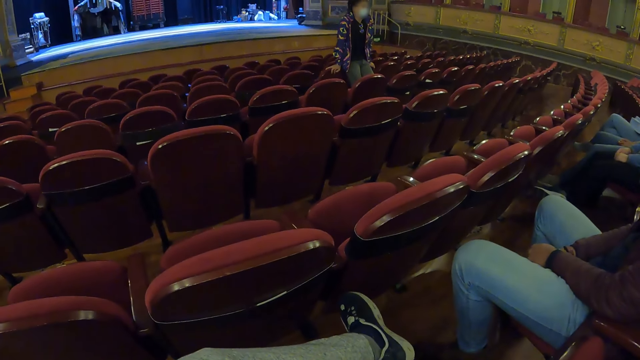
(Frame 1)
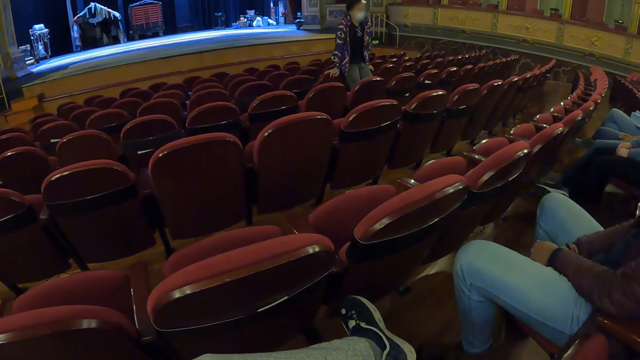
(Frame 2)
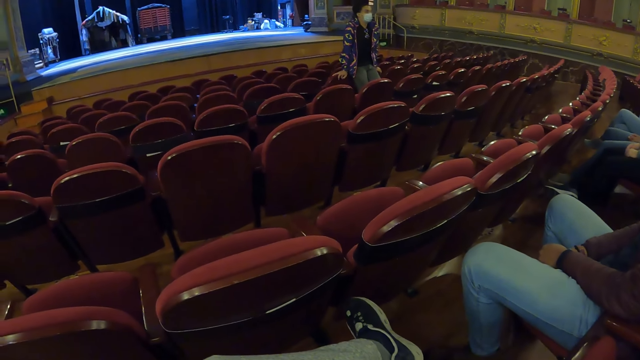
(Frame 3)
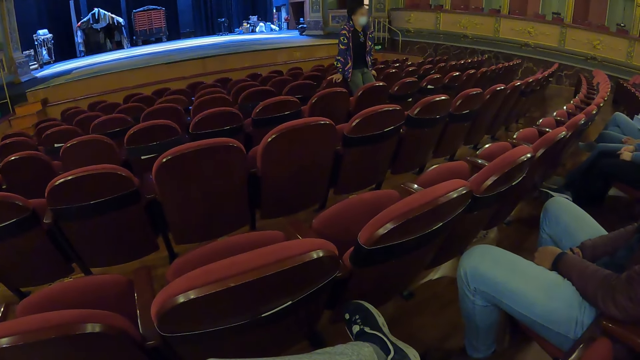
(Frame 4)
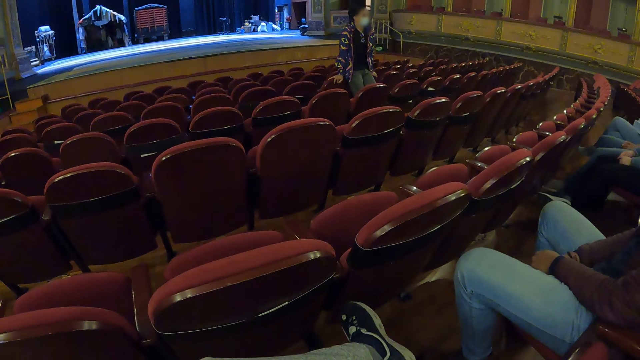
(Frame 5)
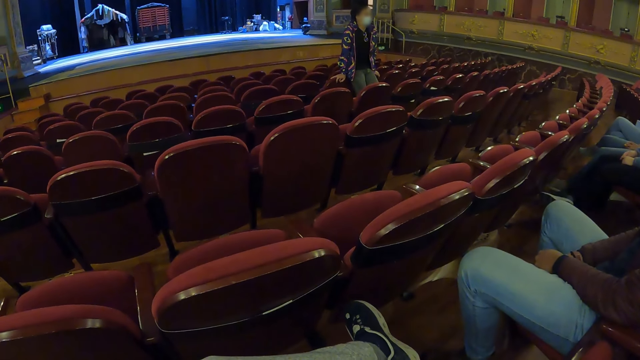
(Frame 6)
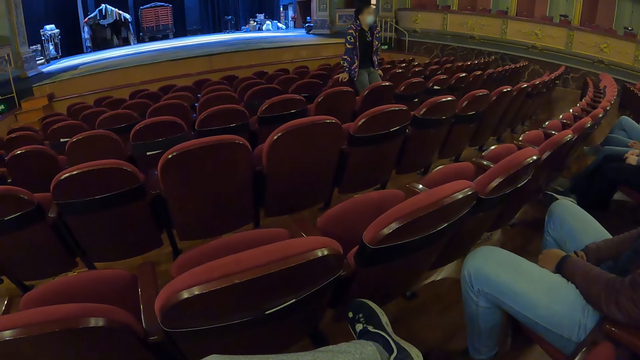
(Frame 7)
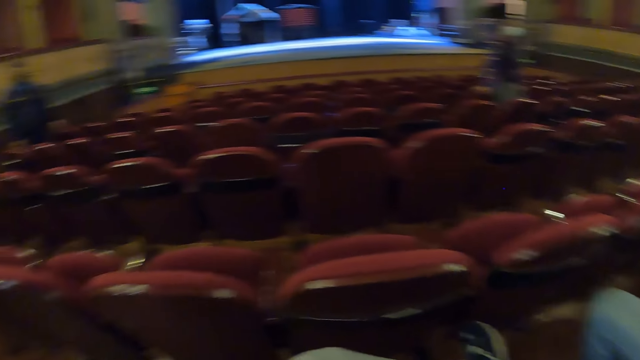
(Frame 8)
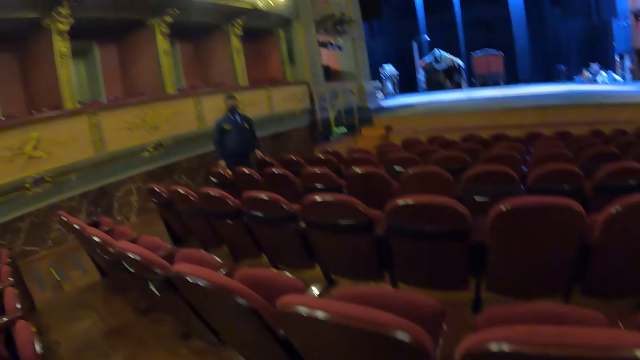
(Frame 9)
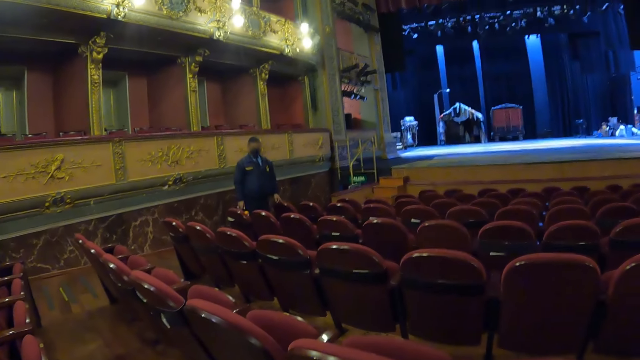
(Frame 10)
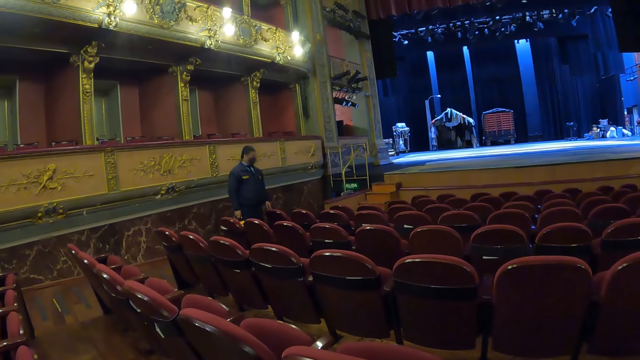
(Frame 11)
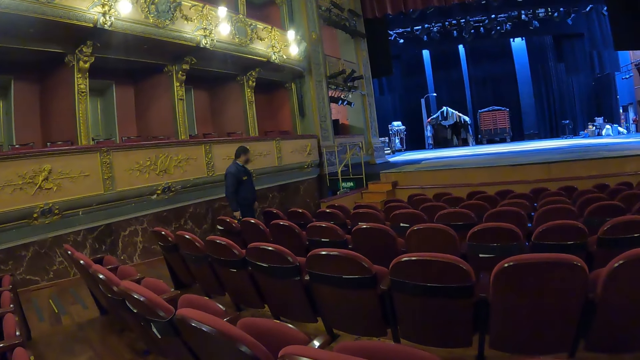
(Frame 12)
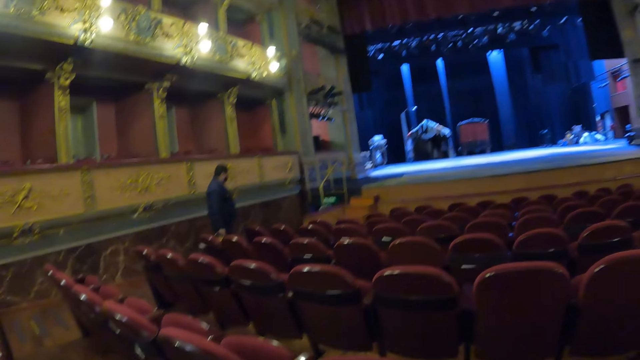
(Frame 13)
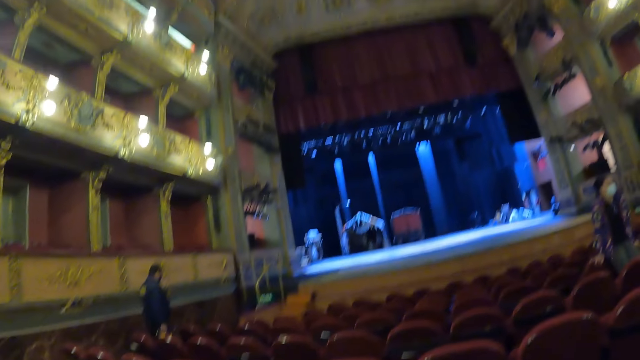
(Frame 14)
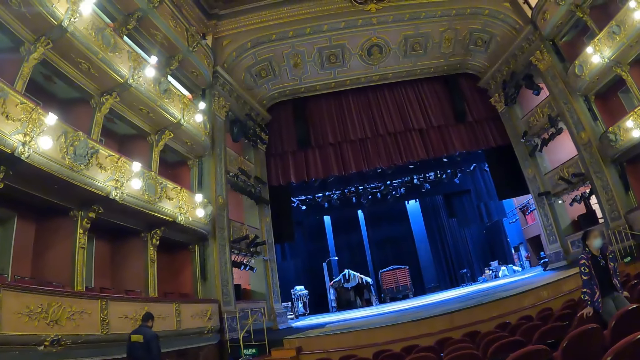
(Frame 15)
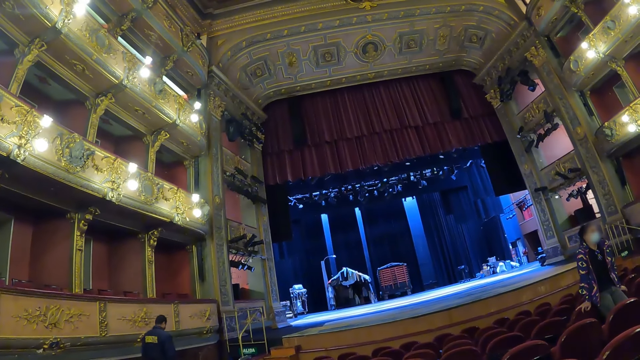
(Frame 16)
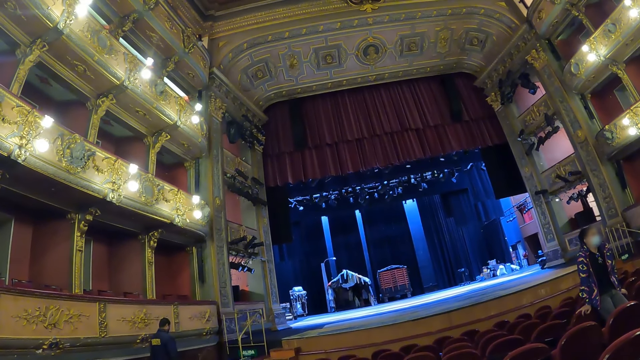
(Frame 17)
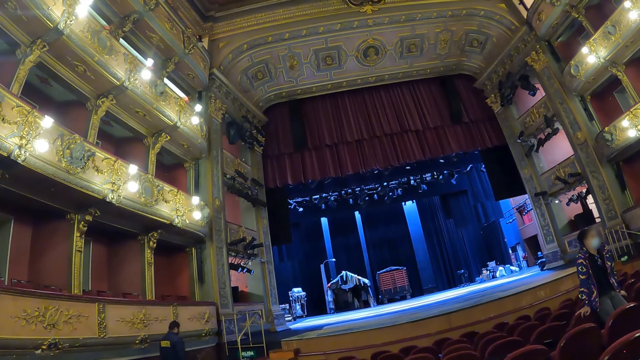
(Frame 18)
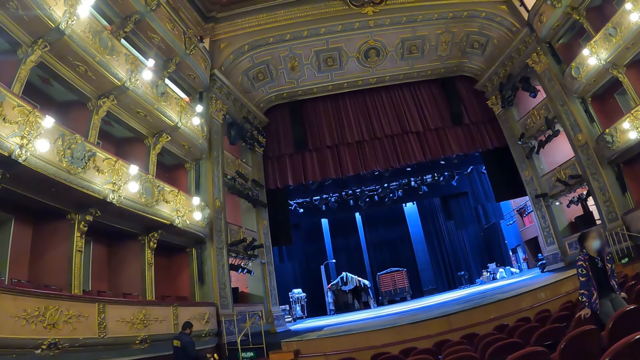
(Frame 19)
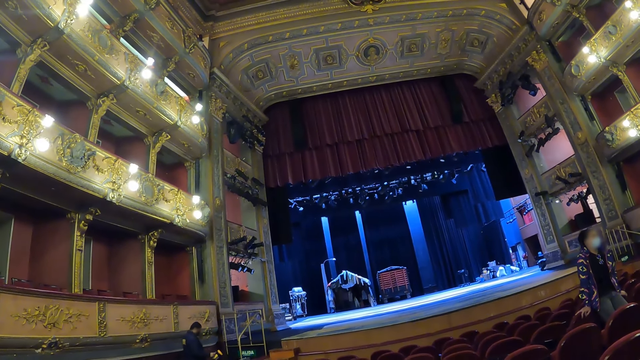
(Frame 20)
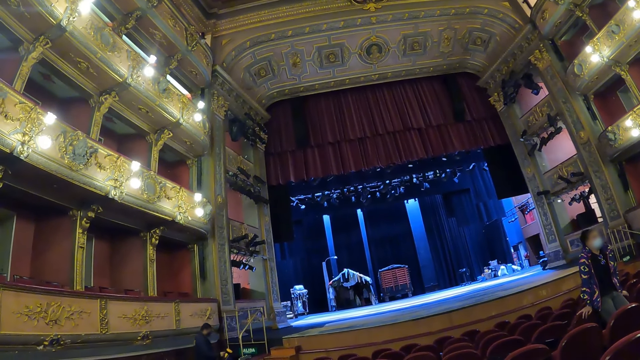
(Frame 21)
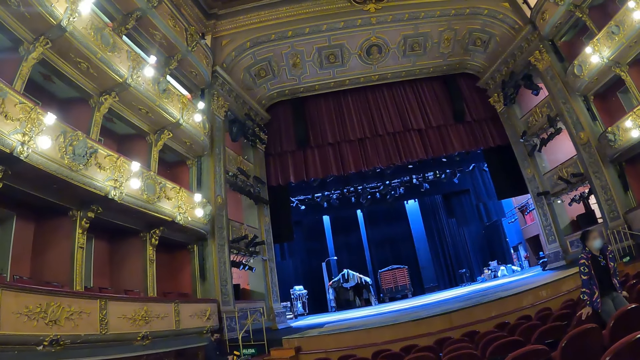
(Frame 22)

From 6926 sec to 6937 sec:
The camera wearer looks around.

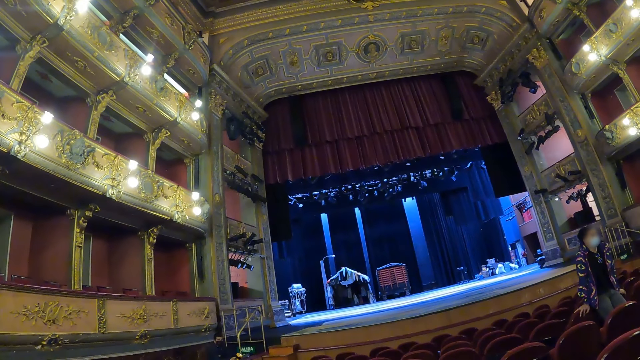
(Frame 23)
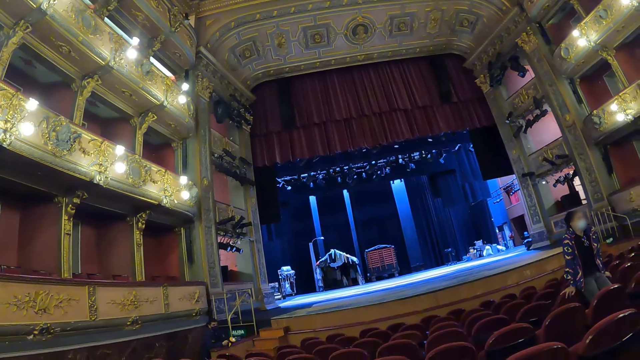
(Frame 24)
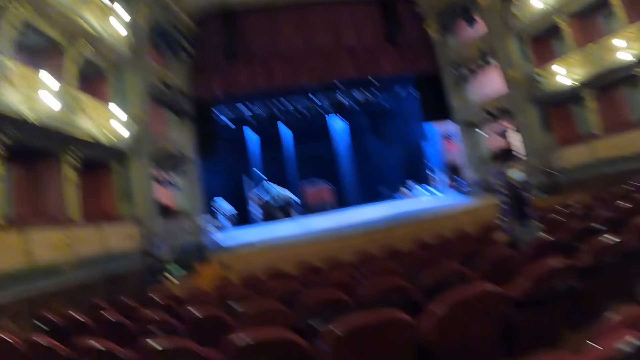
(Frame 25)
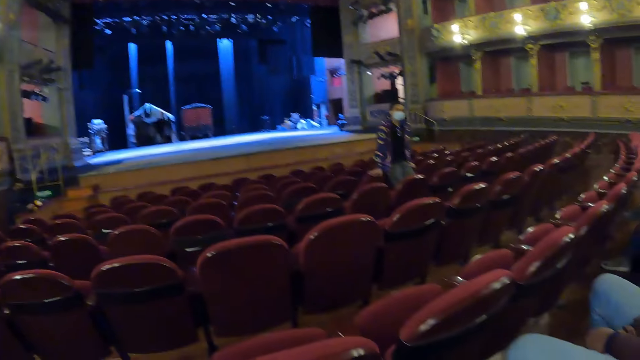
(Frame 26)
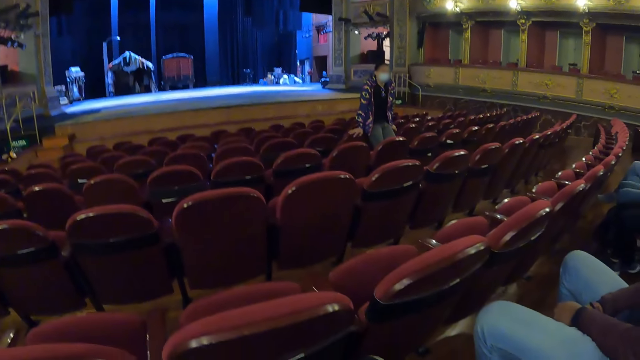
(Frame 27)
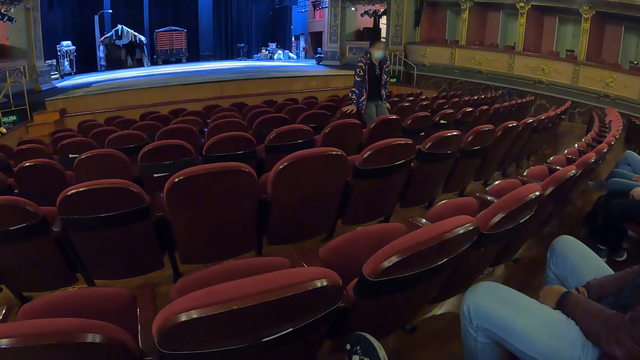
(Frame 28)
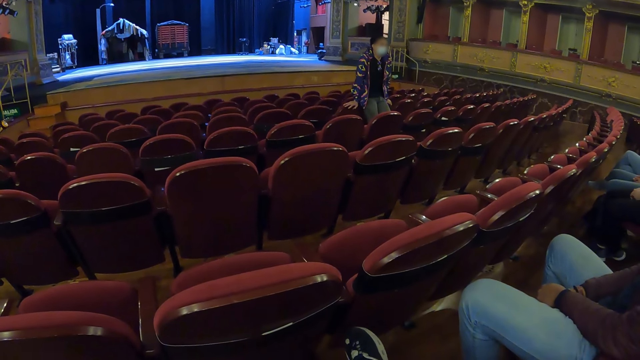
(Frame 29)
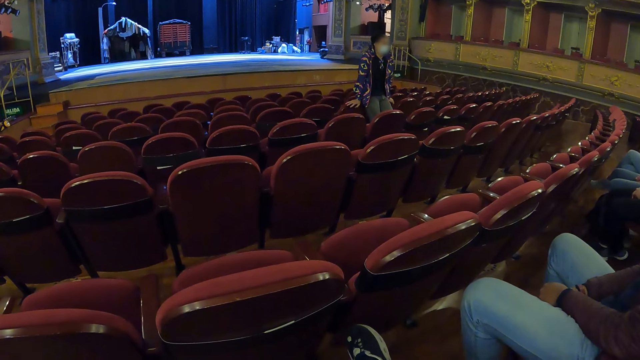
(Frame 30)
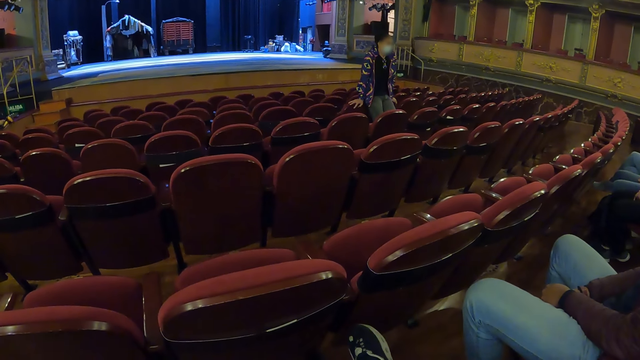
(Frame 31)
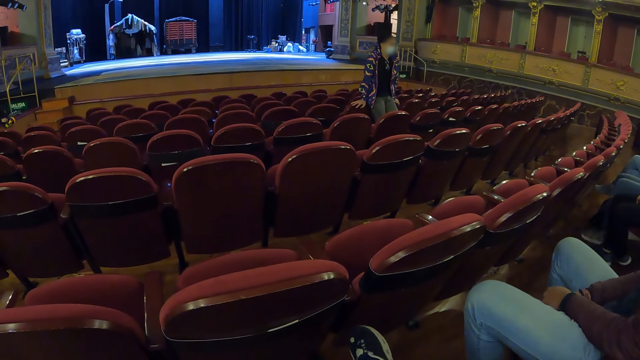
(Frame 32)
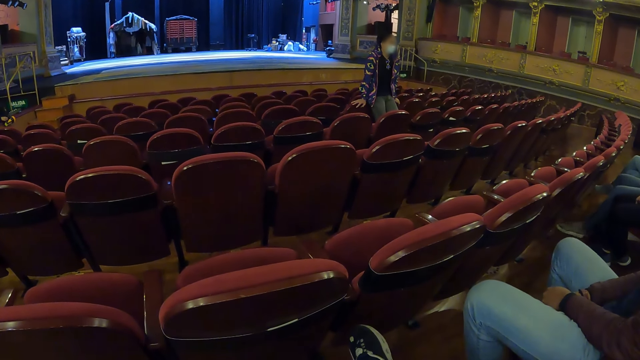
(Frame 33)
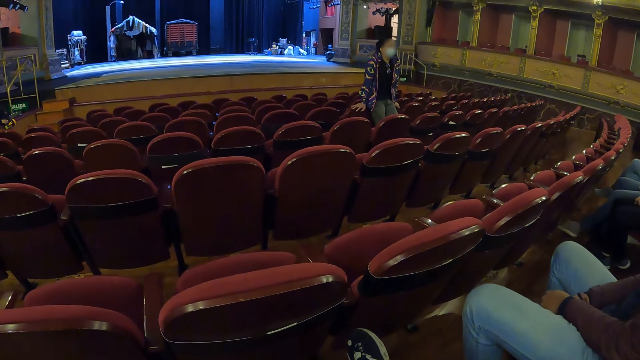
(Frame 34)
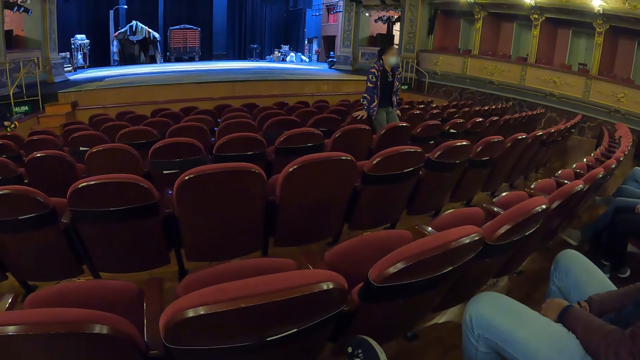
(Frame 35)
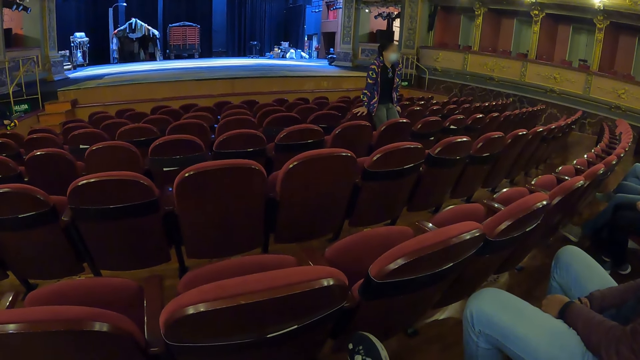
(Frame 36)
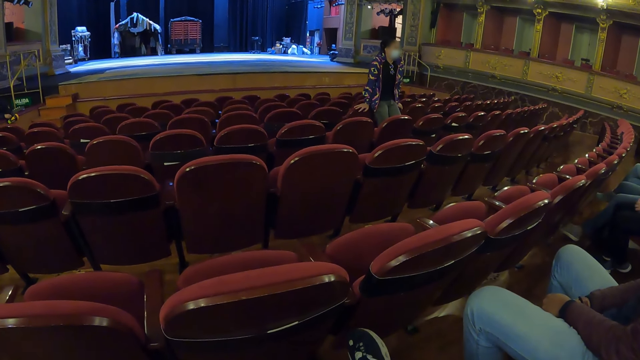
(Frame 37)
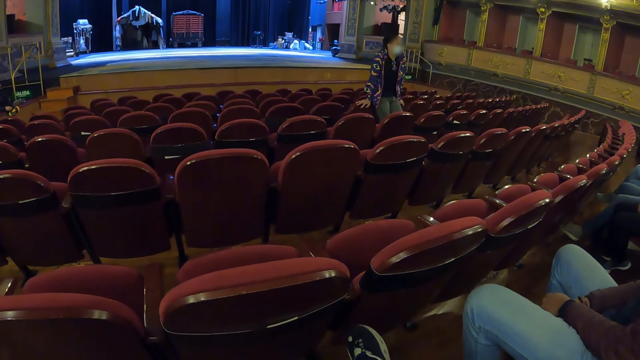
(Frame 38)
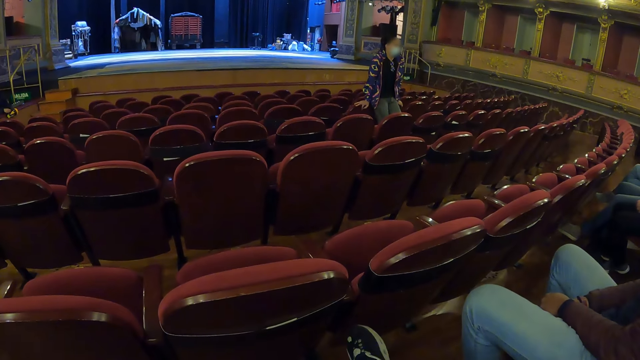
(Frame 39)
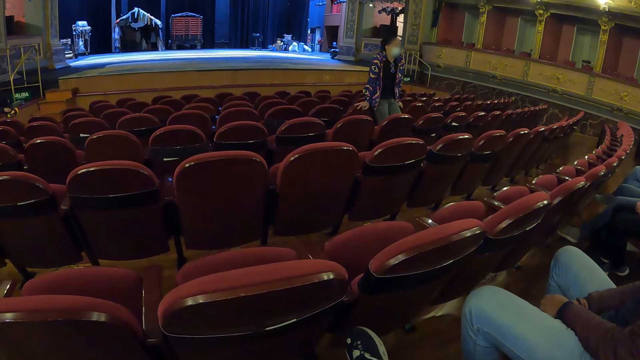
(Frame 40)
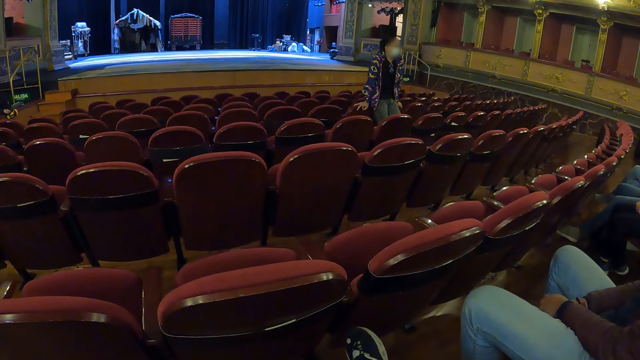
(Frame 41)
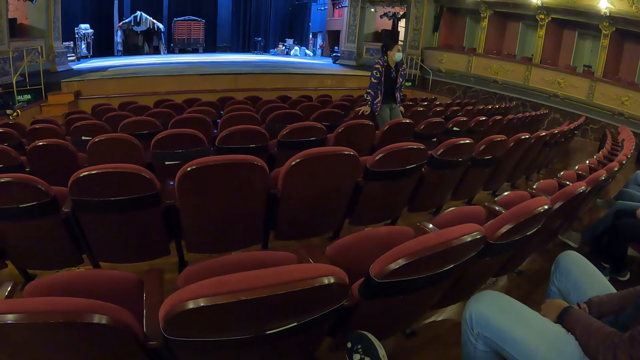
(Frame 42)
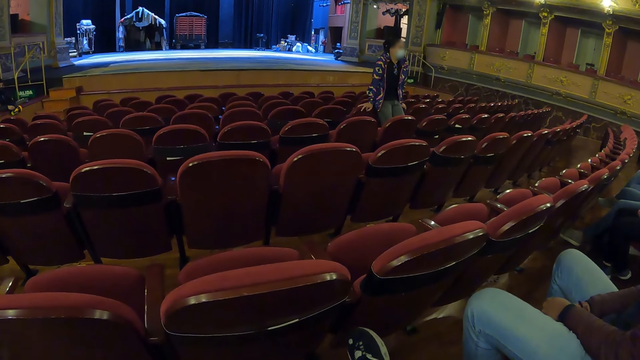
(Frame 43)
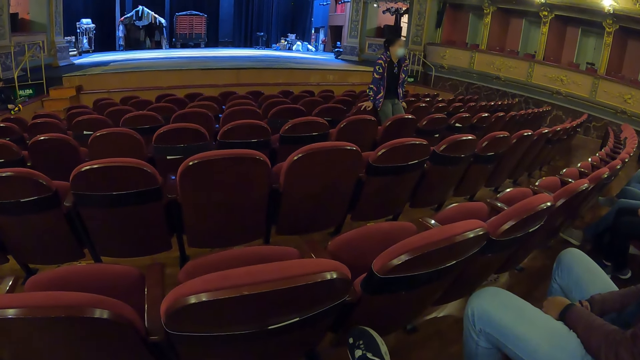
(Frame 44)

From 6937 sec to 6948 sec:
The camera wearer looks at a man.
